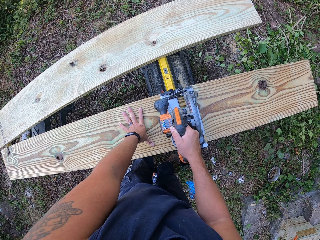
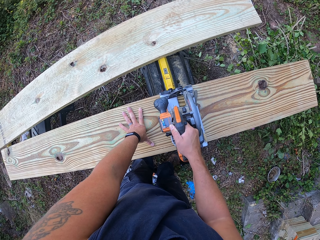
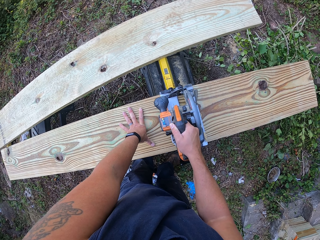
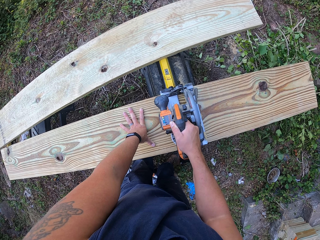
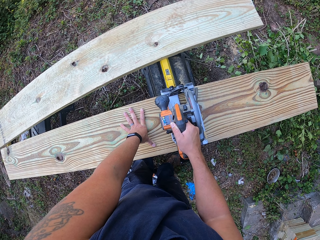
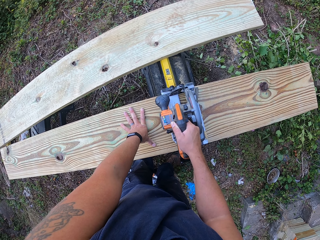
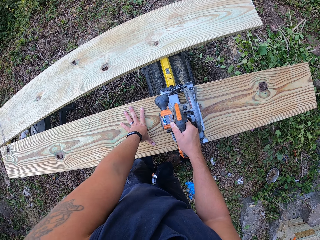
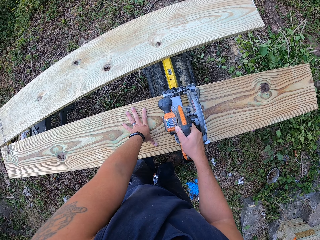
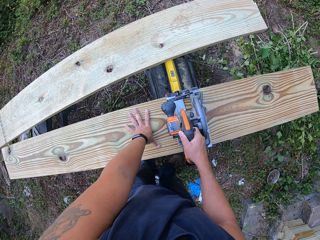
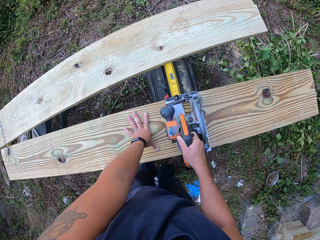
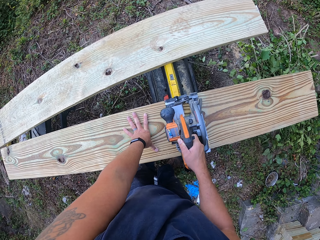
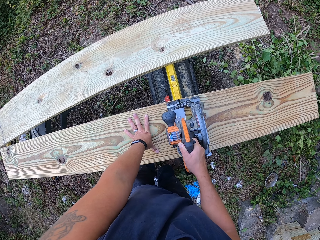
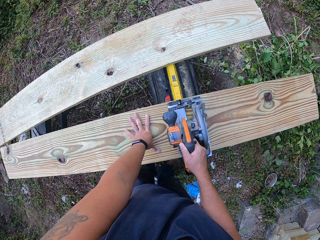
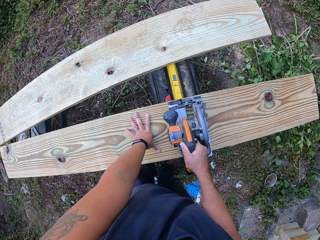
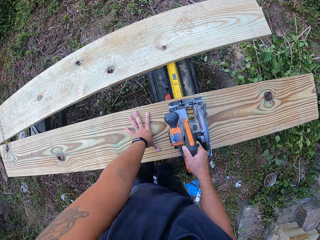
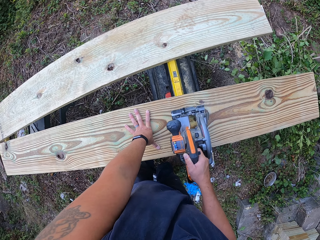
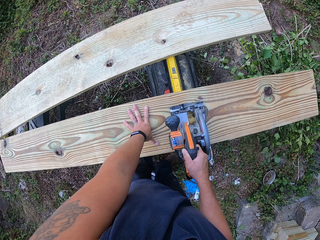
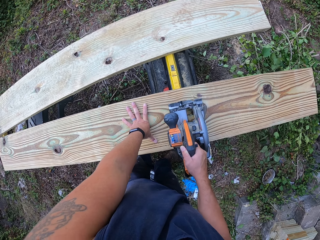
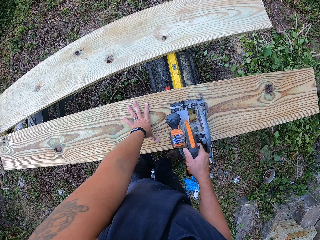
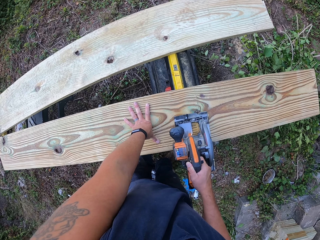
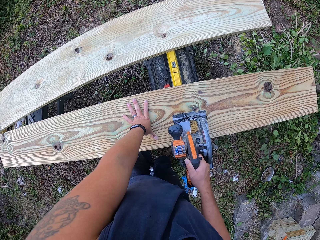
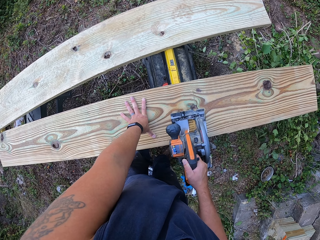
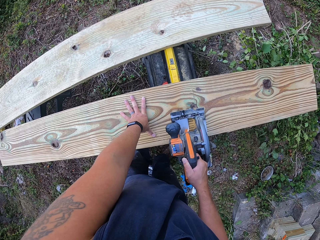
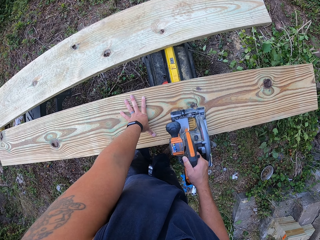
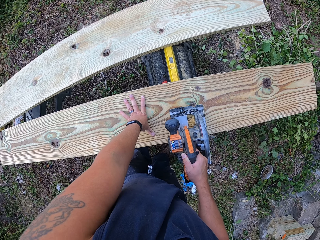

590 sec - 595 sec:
The camera wearer holds the jig saw.

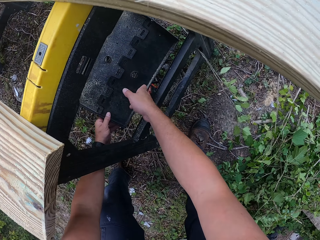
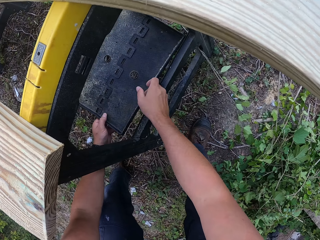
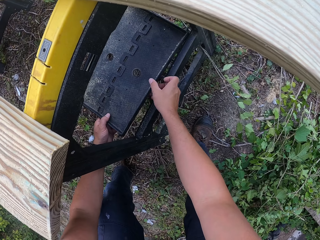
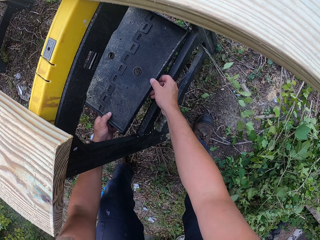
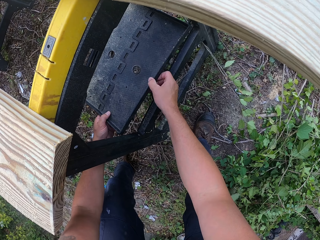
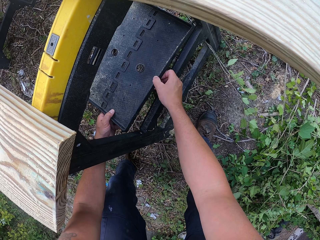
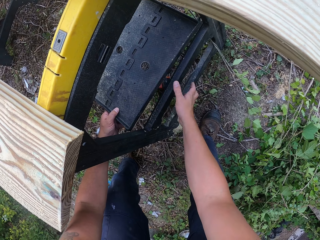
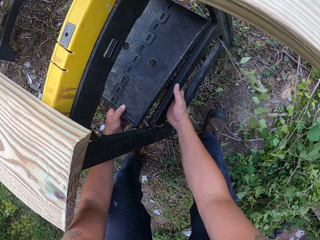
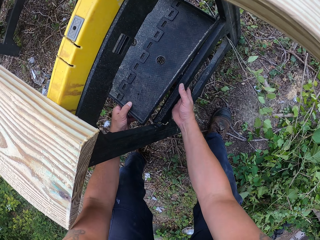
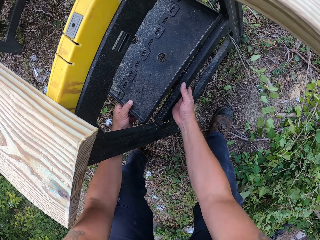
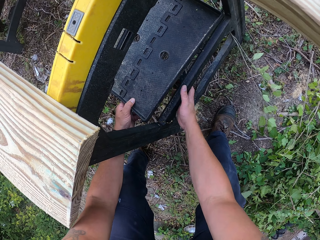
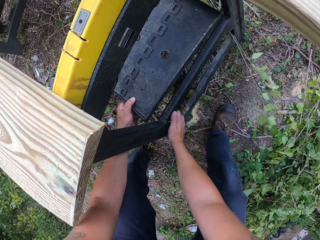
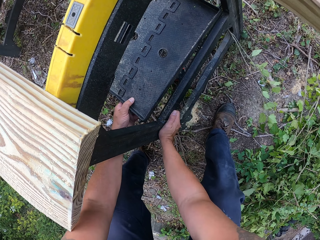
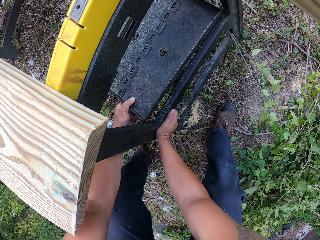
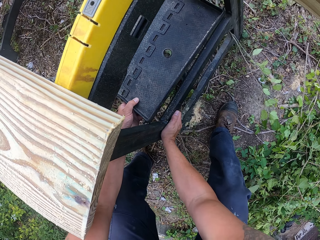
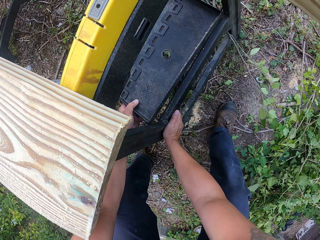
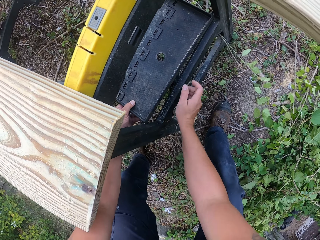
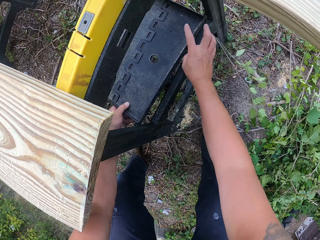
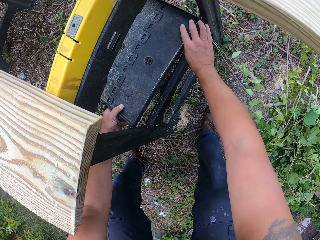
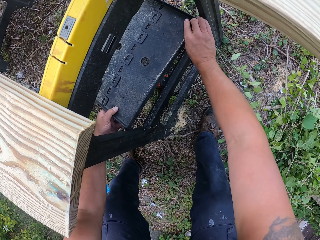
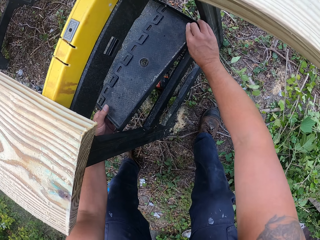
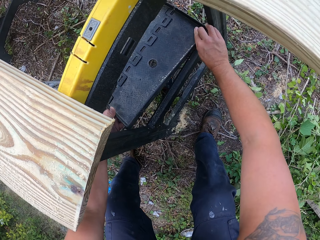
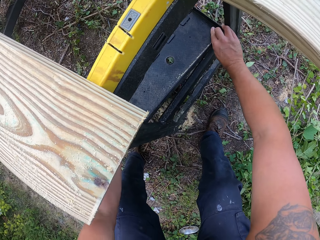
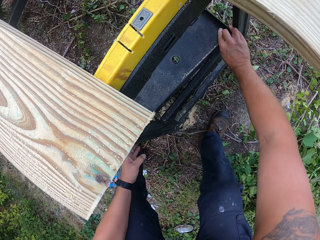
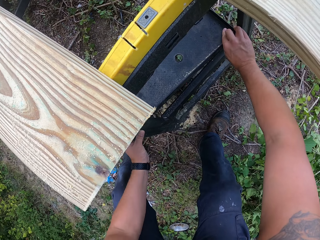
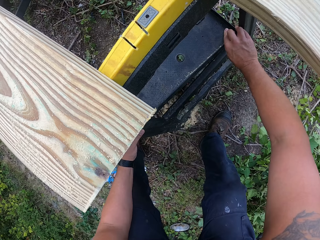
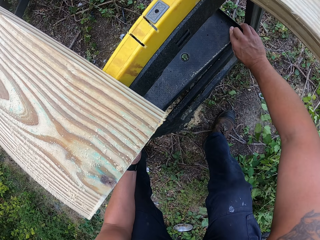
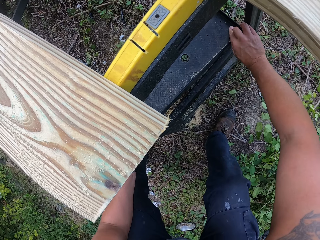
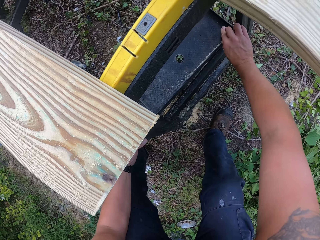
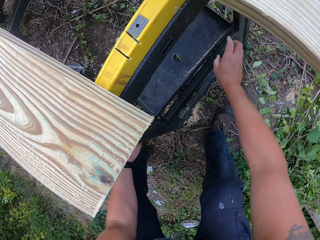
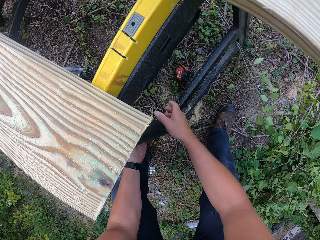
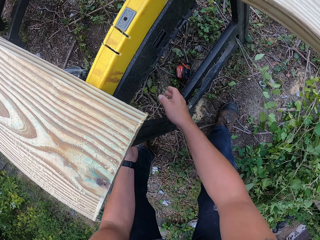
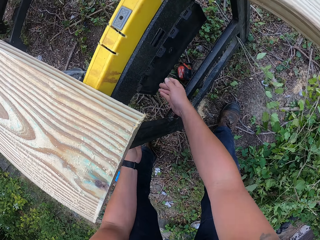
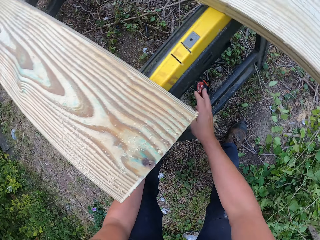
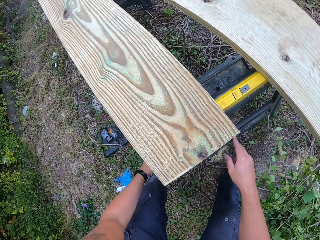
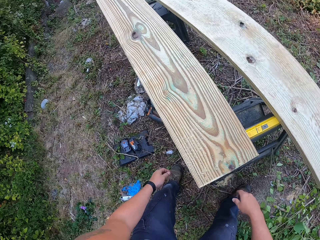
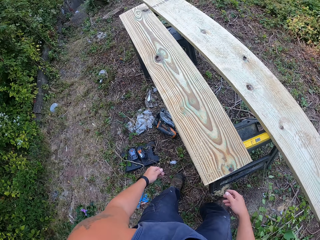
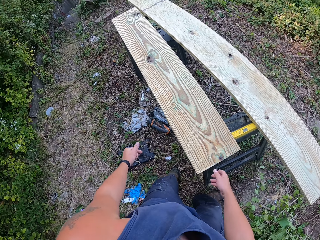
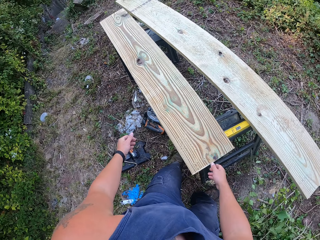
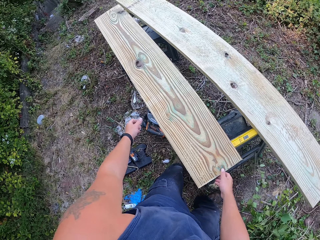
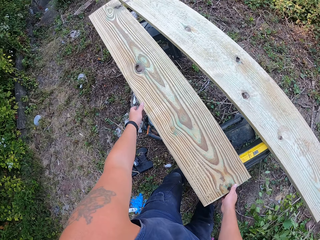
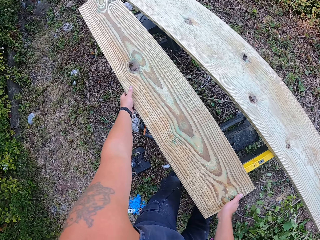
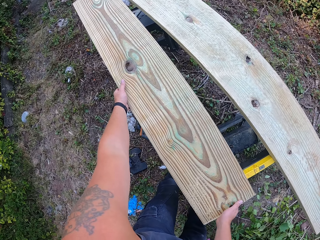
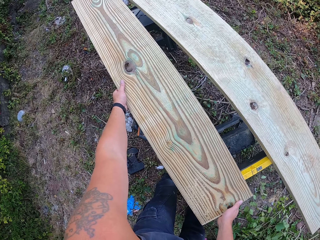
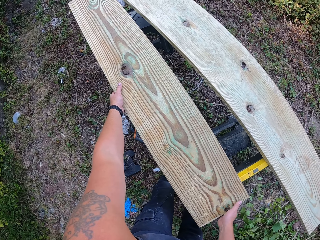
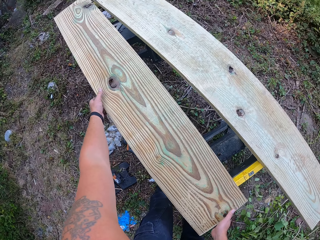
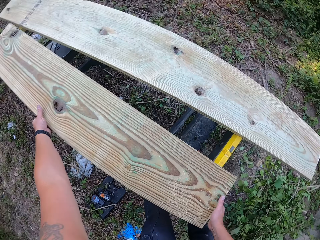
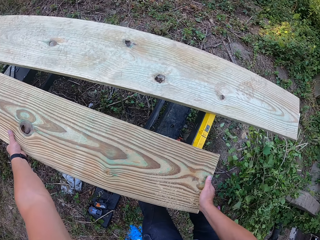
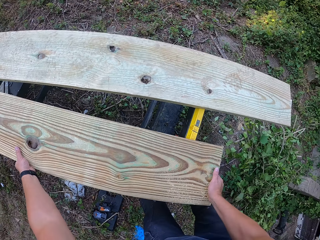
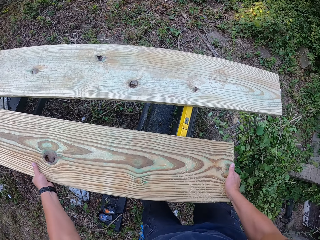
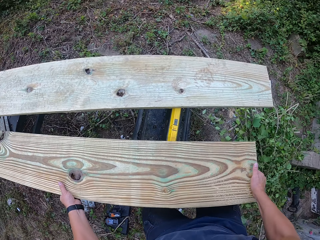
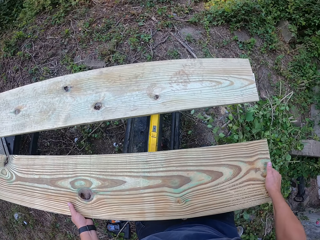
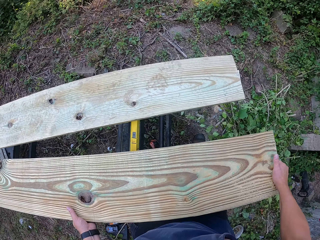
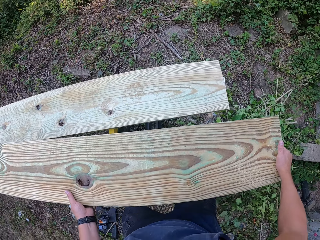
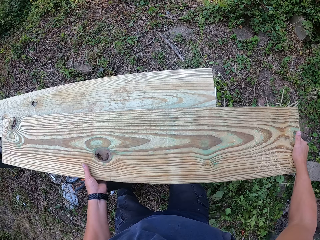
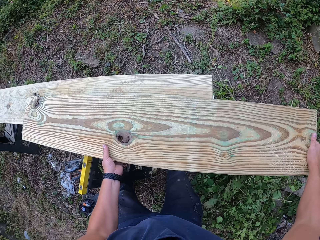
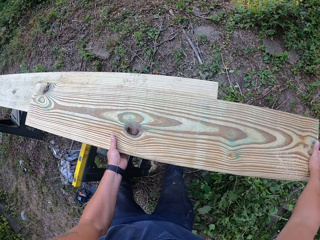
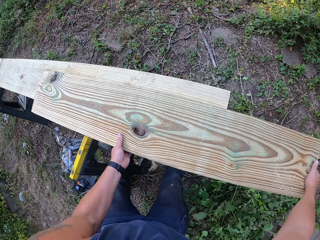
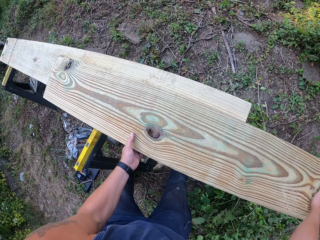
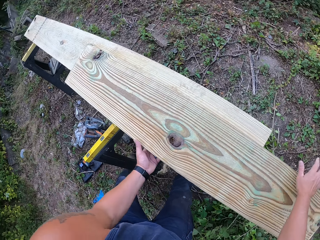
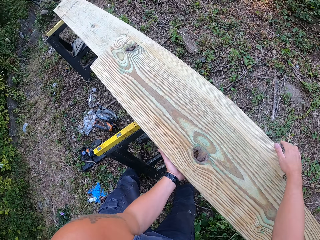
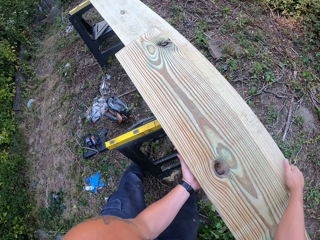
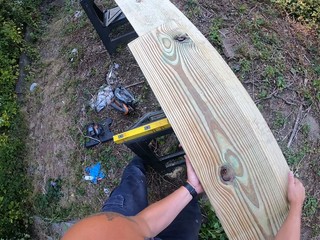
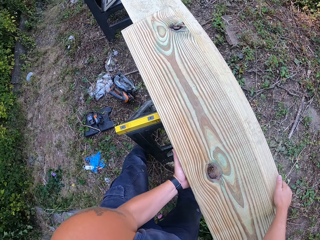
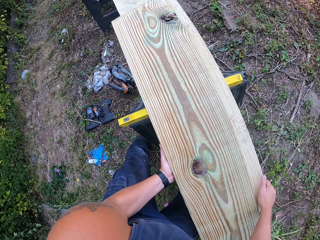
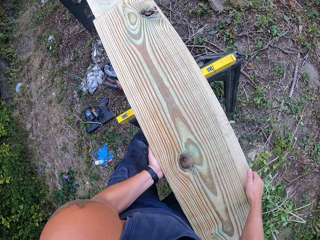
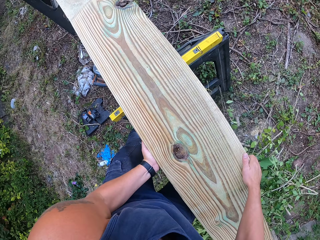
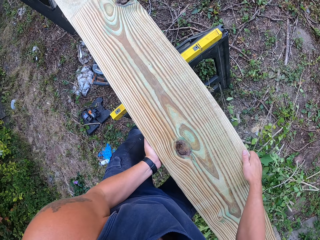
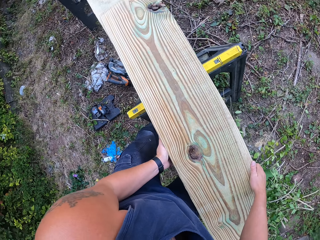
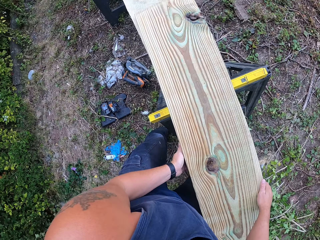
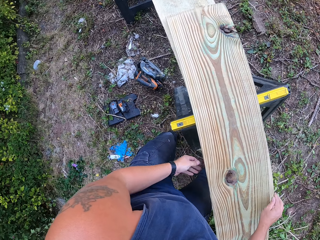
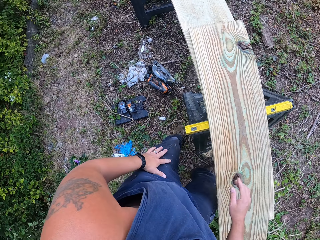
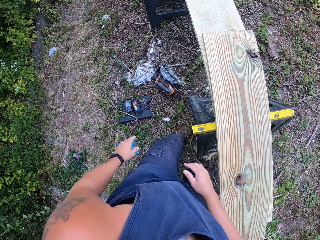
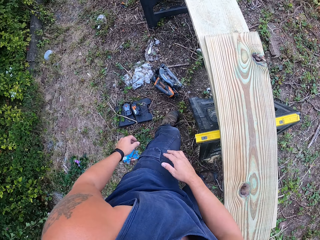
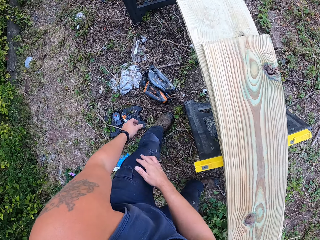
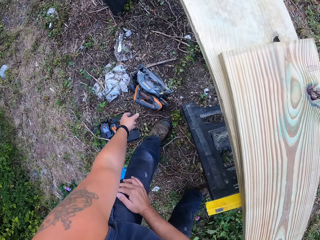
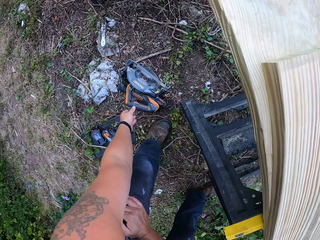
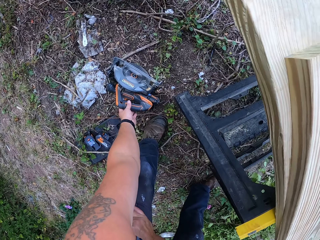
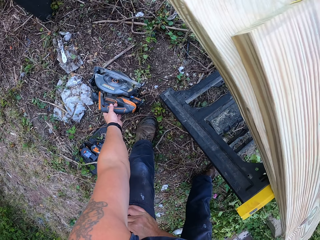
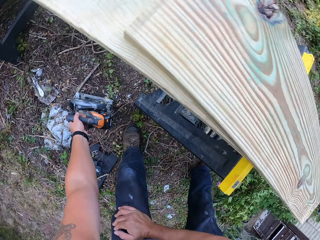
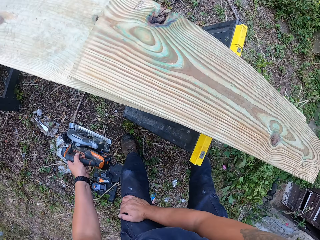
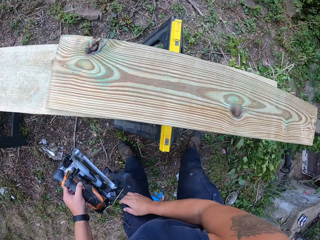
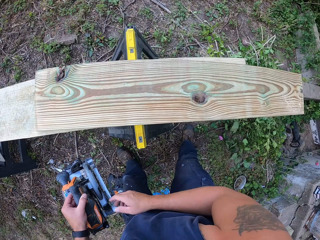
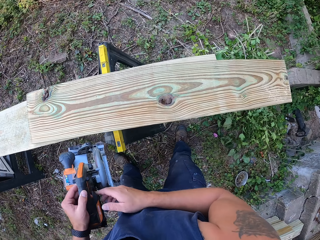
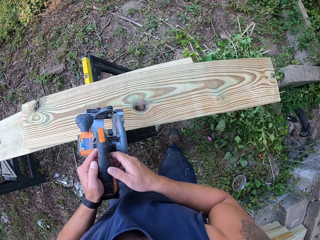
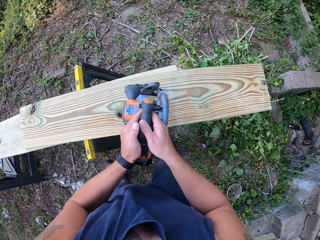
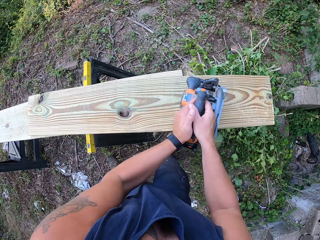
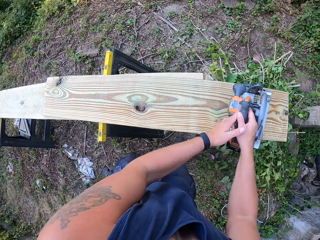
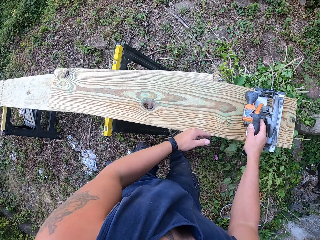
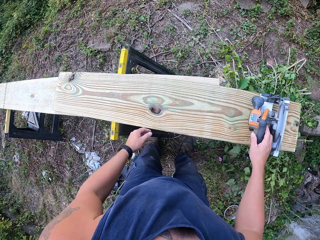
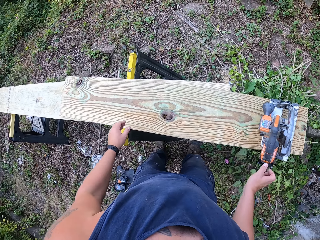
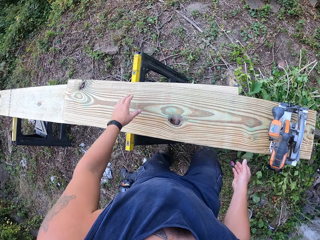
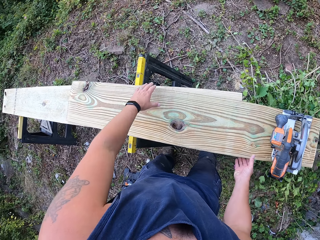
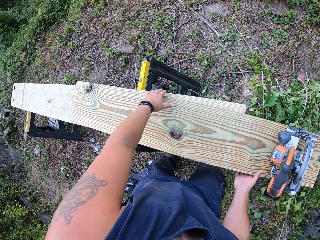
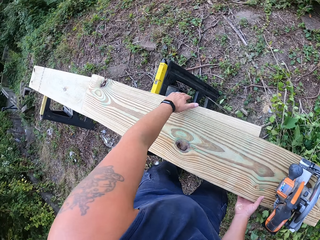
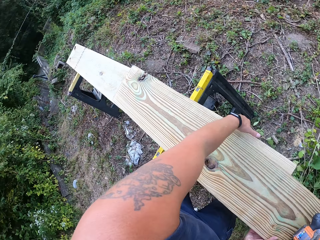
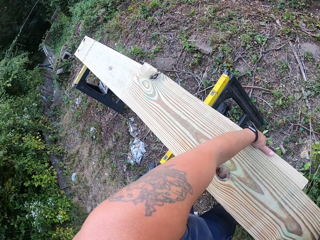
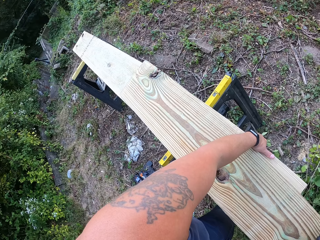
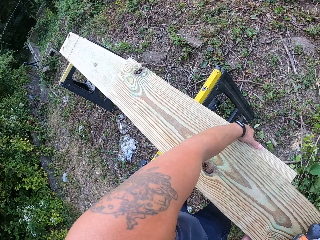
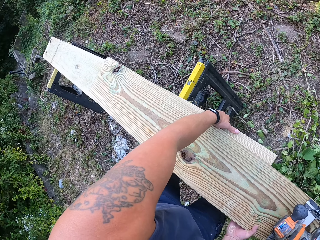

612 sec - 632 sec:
The camera wearer holds something. He adjusts the leg of the lift with his right hand. He adjusts another step on the lift in his left hand with his right hand. He moves the wood on the lift with both hands. He holds the wood with both hands. He places the wood on the other wood on the lift with both hands. He adjusts the woods on the lift with both hands. He picks the circular saw or jig saw from the ground with his left hand. He holds the circular saw in his left hand with his right hand. He places the circular saw on the wood with both hands. He changes the jig saw from the left hand to the right hand. He adjusts the woods on the lift with both hands.
